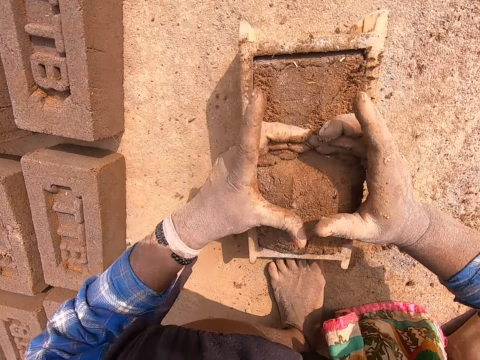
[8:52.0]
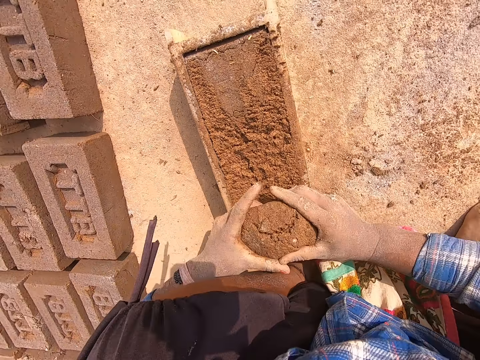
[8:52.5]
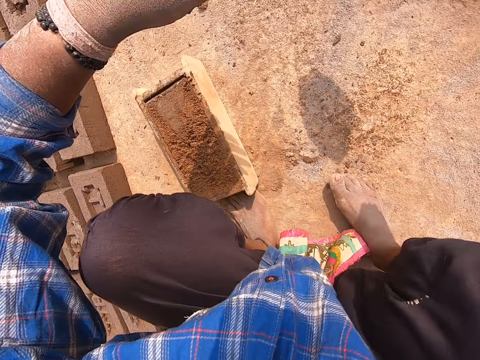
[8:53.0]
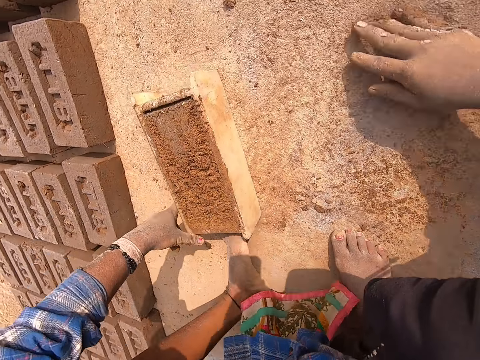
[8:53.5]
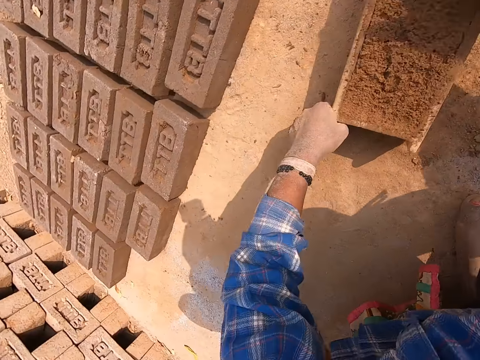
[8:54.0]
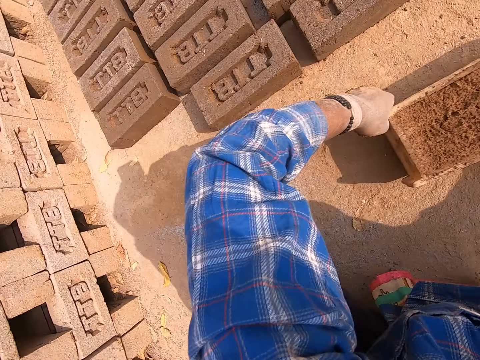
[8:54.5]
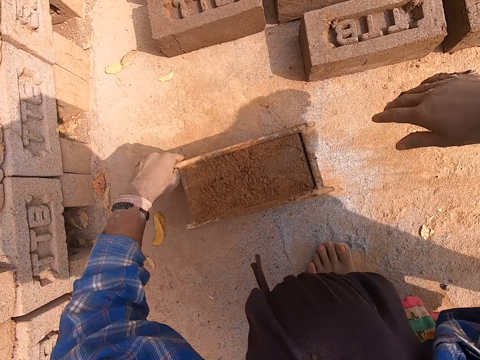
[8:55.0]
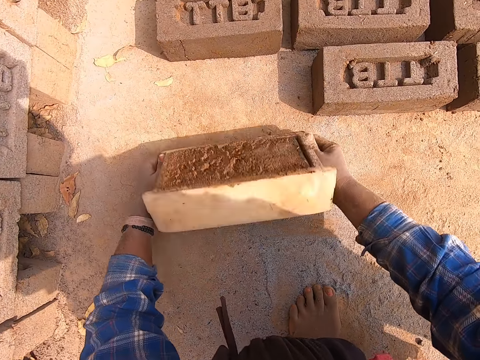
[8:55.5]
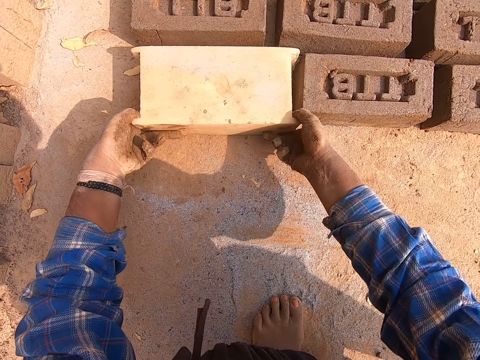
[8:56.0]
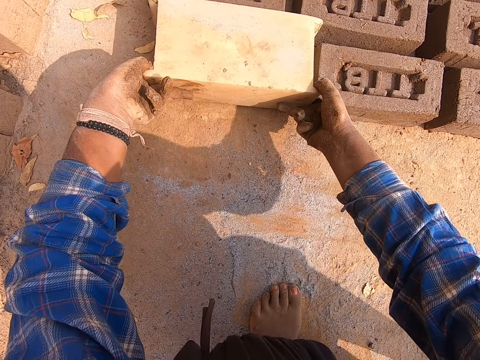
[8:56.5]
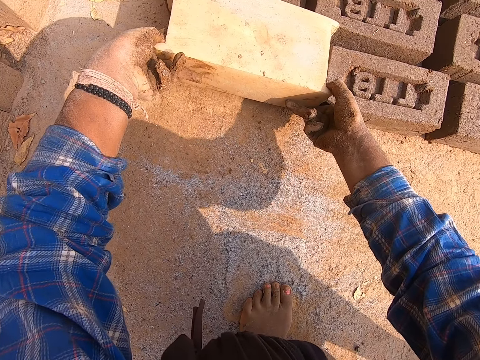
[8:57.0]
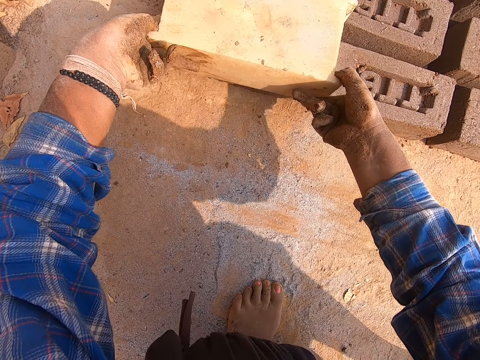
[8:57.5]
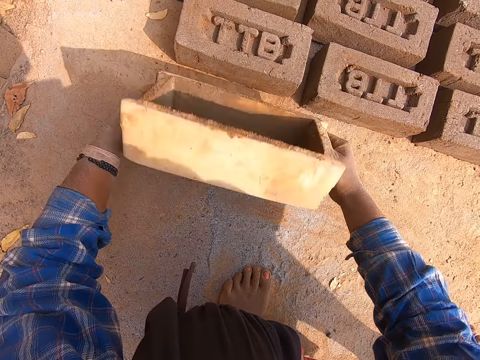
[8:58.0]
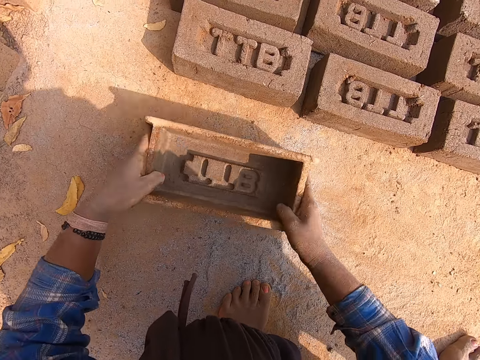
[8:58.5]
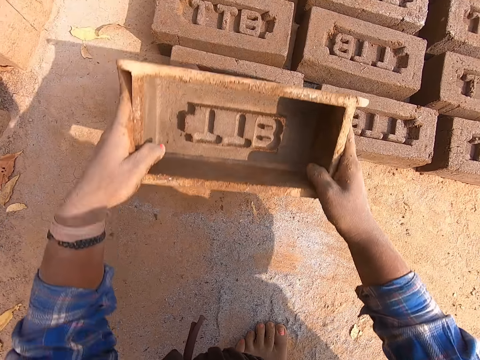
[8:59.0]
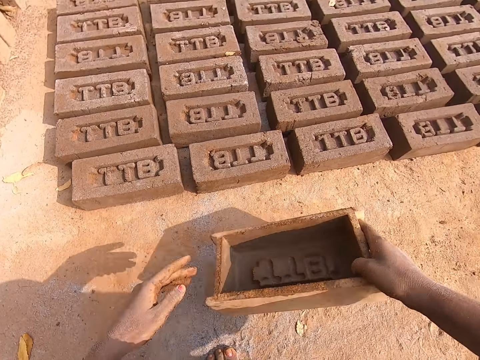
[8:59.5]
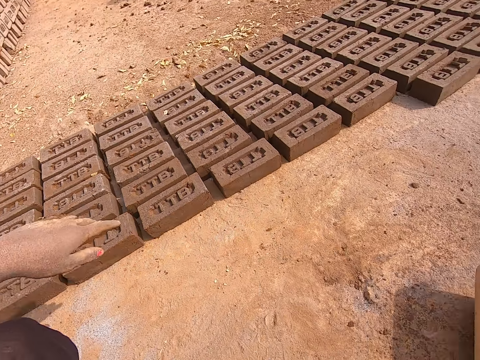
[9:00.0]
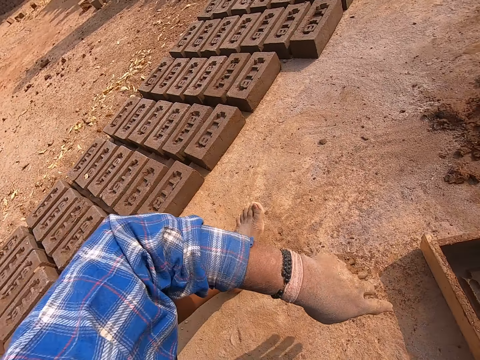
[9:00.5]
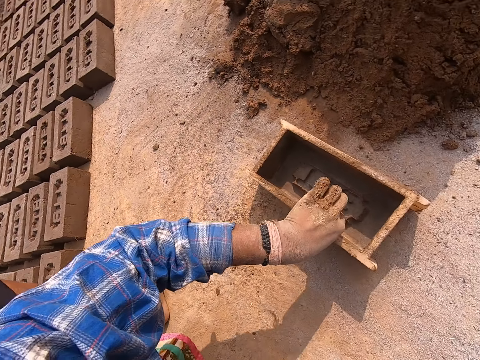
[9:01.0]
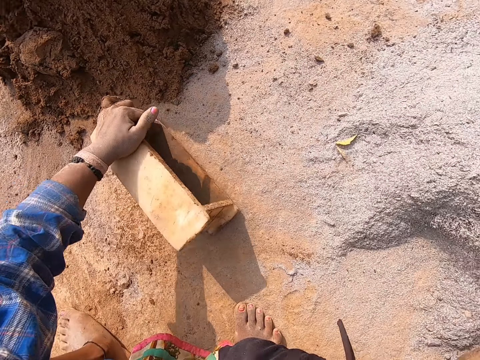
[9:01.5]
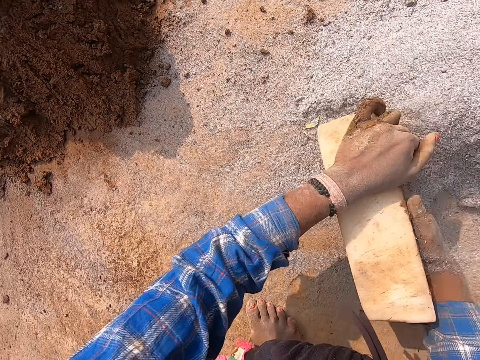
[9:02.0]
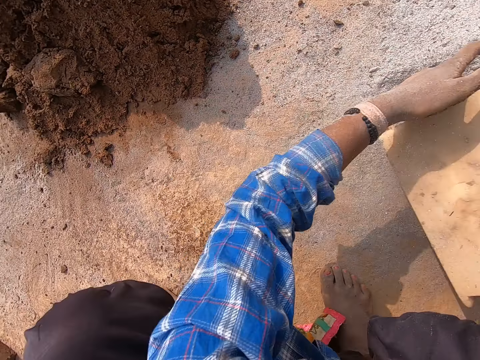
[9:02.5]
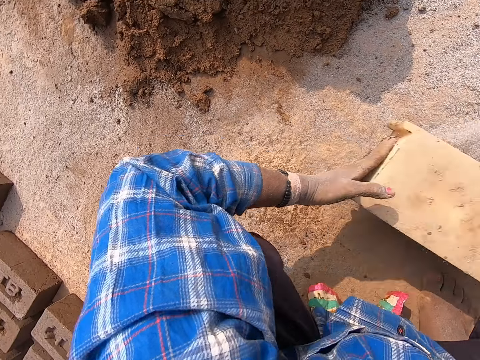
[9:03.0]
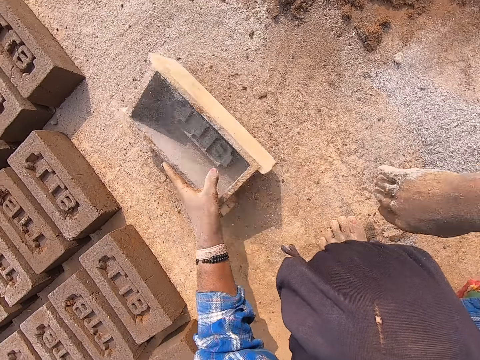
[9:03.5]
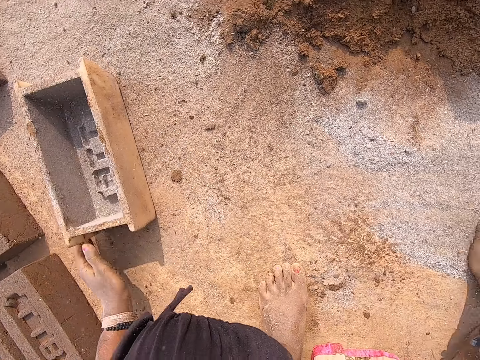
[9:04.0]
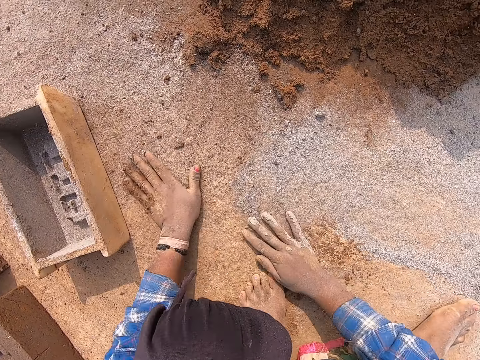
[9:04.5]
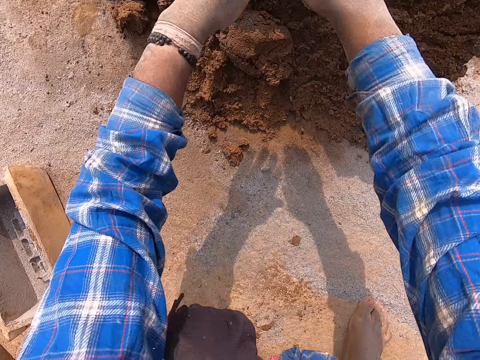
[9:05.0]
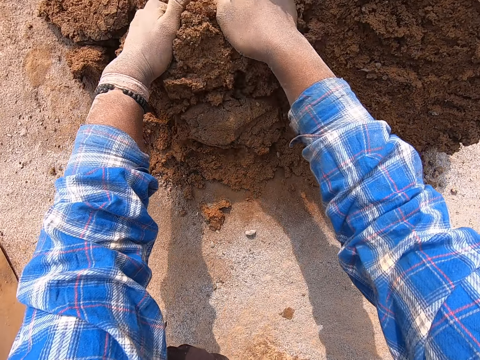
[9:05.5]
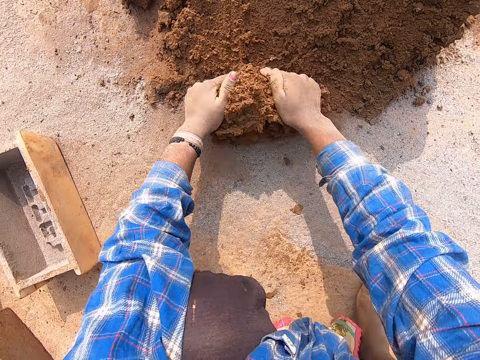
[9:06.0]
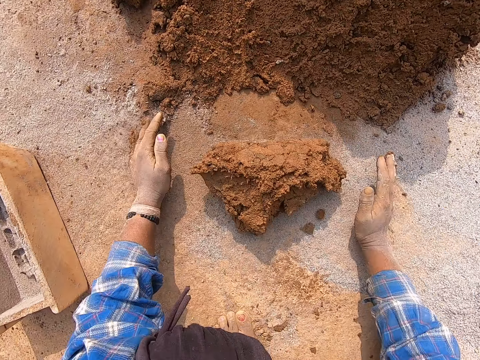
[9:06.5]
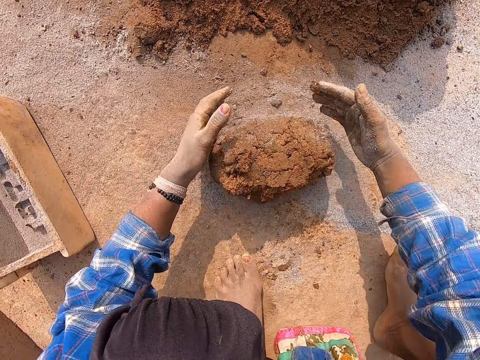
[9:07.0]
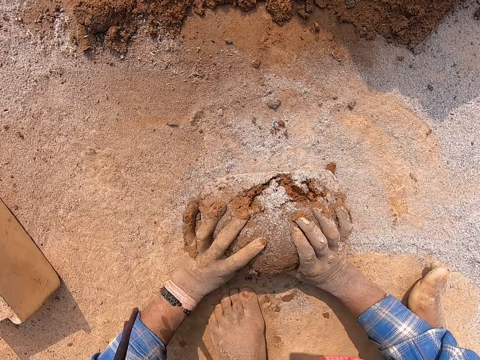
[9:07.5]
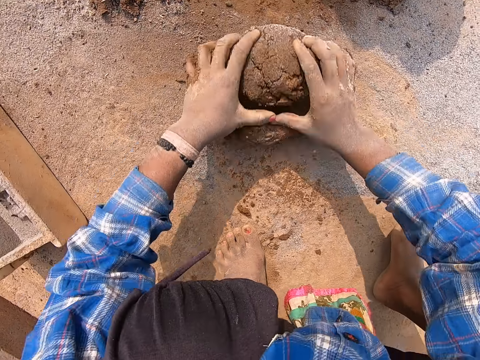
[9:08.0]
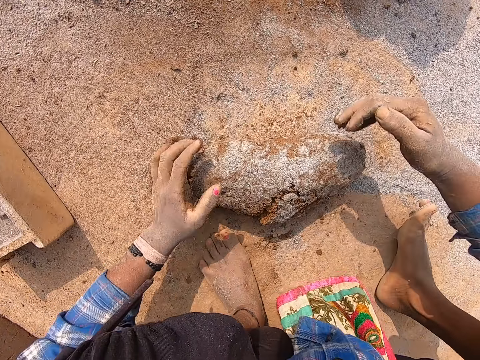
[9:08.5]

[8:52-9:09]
The camera wearer scrapes some mortar or sand from the wooden brick mould with both hands. He drops the mortar on the ground with his right hand. He rubs his right hand on the ground. He touches the mortar in the wooden brick mould with his right hand. He presses the sand on the brick mold. He drags the wooden brick mould on the ground with his left hand. He turns the wooden brick mould upside down with both hands. He puts down the brick. He removes the wooden brick mould from the brick with both hands. He drops the wooden brick mould on the ground with both hands. He picks up the wooden brick mould from the ground with both hands. He touches the brick with the wooden brick mould in both hands. He puts the brick mold on the brick. He puts down the brick mold. He hits the wooden brick mould on the ground with both hands. He lifts the brick mold. He drops the wooden brick mould on the ground with his right hand. He picks up the wooden brick mould on the ground with his left hand. He pushes the fine granite or cement on the ground with his right hand. He packs fine granite from the ground into the wooden brick mould in his left hand with his right hand. He hits the wooden brick mould on the ground with both hands. He pours out the fine granite in the wooden brick mould with both hands. He puts down the cement. He hits the wooden brick mould on the ground with both hands. He drops the wooden brick mould on the ground with both hands. He spreads fine granite on the ground with his right hand. He touches the ground with his left hand. He packs mortar from the heap of mortar on the ground with both hands. He touches the fine granite on the ground with both hands. He dusts the sand with cement. He rolls the mortar in the fine granite on the ground with both hands.

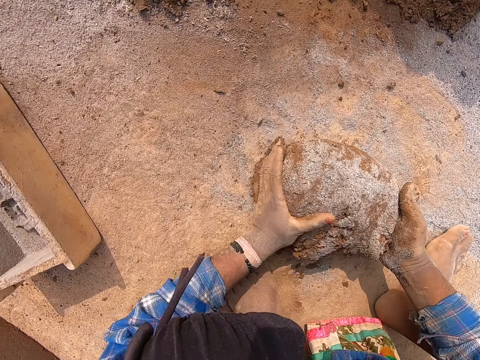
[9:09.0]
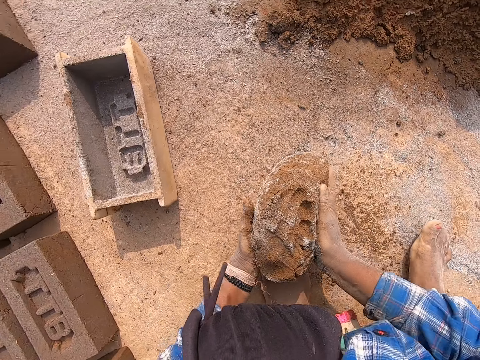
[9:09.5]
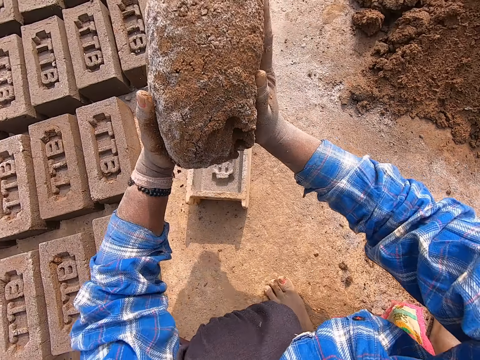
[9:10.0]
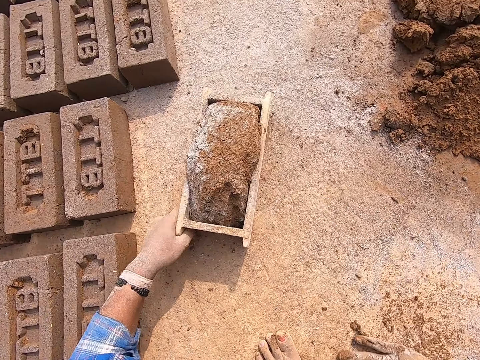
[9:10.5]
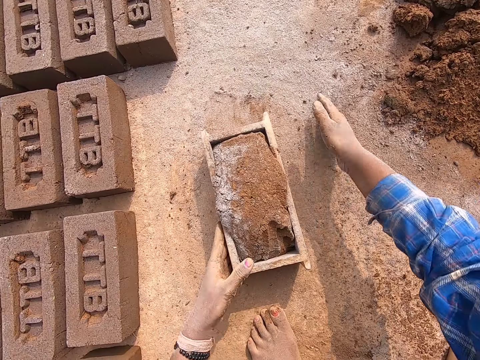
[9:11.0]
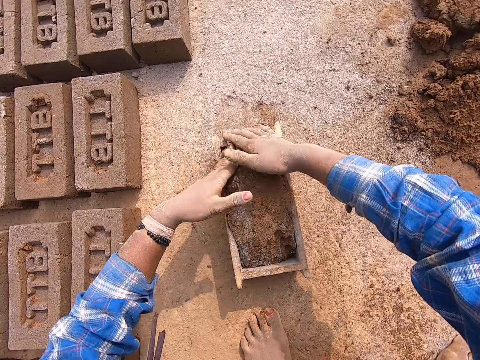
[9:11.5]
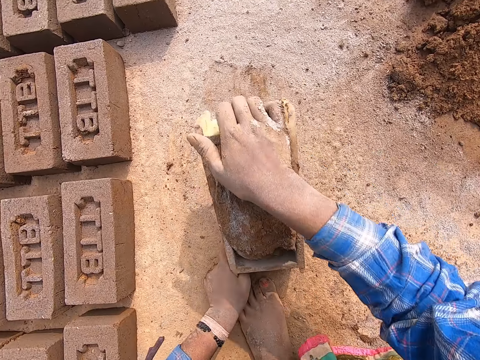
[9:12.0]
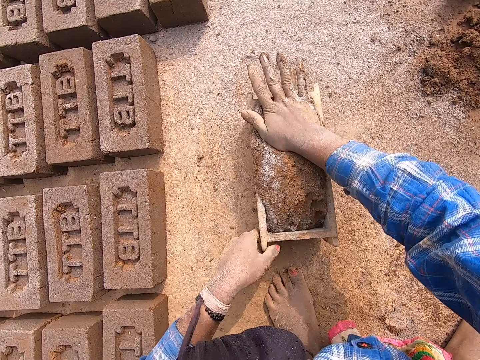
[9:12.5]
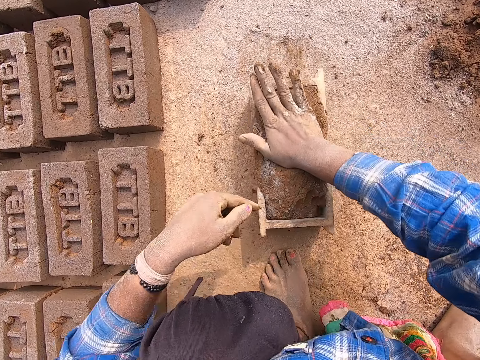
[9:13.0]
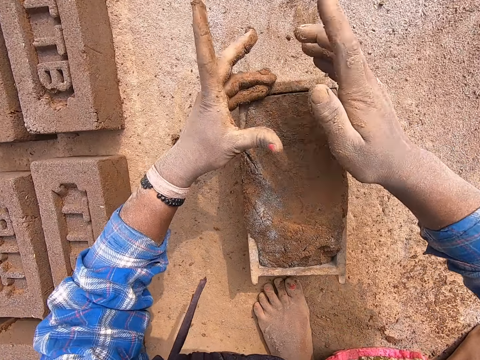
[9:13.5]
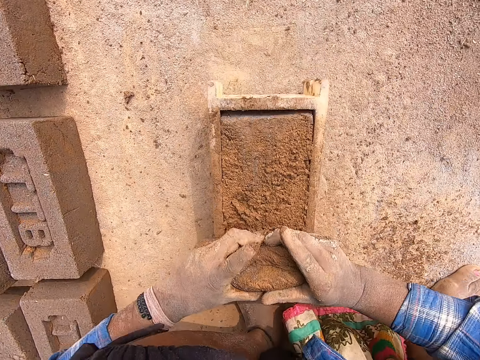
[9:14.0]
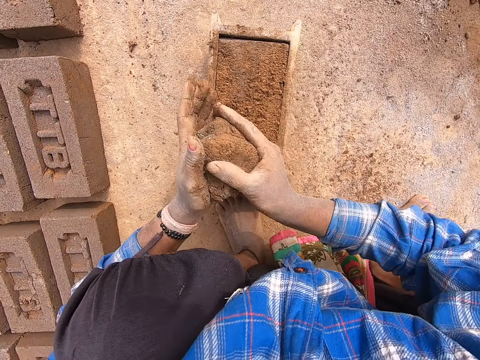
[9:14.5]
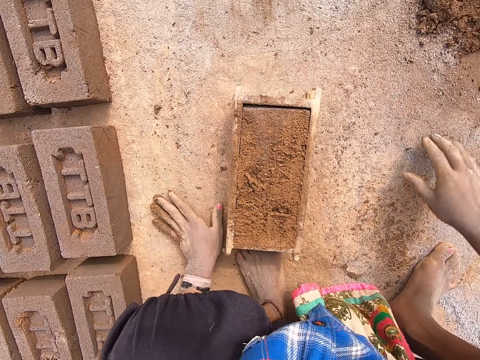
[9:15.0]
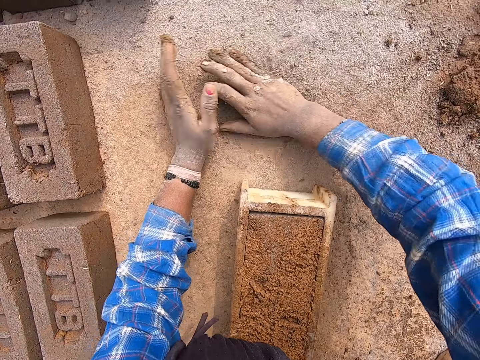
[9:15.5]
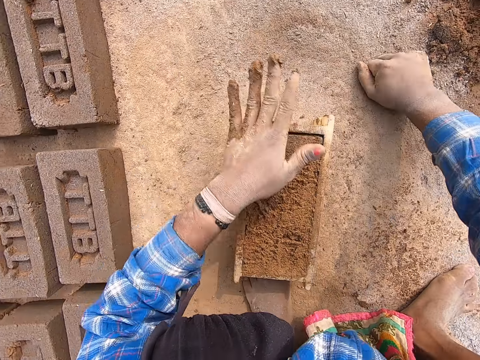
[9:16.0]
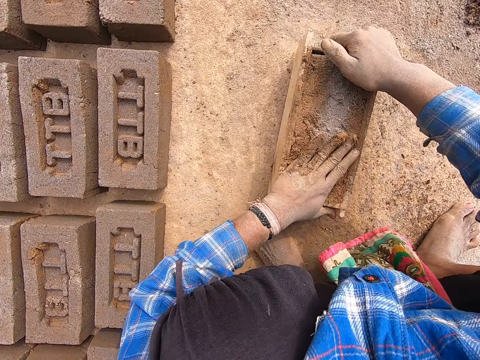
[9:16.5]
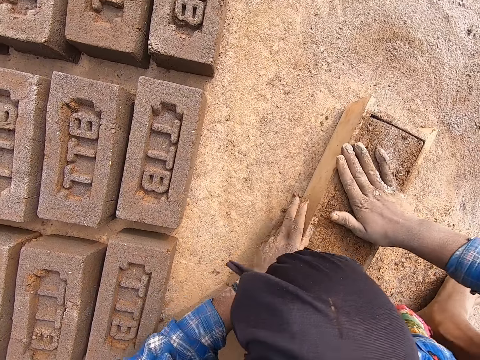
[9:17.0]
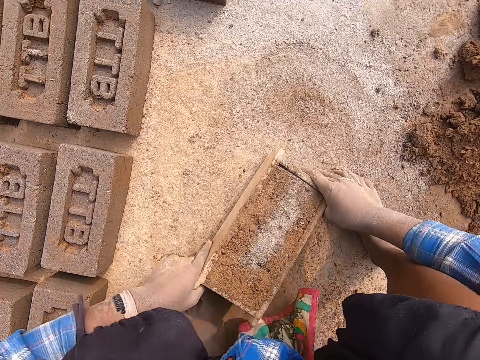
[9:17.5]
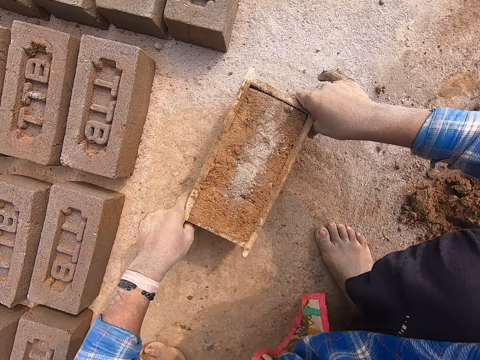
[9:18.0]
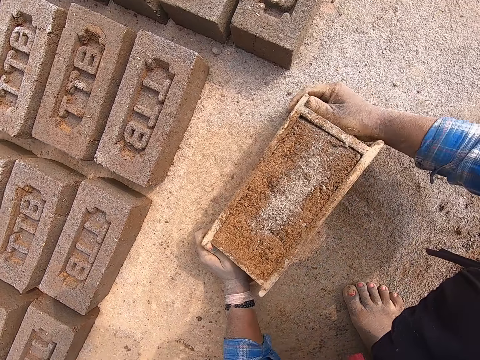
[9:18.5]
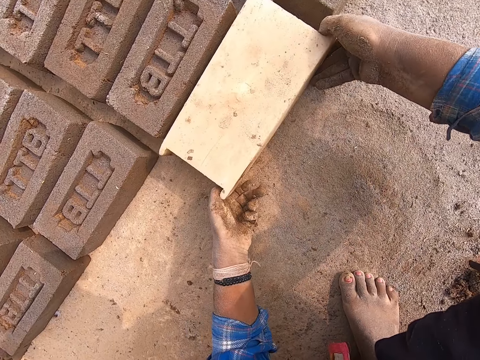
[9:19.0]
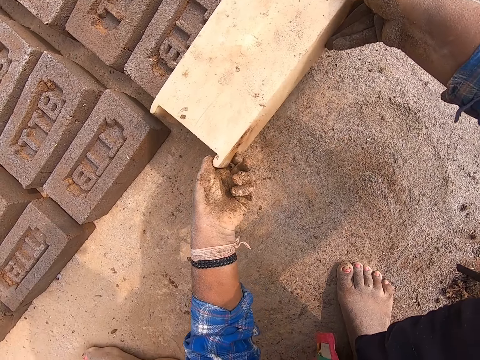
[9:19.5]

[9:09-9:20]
The camera wearer picks up the mortar on the ground with both hands. He hits the mortar in his left hand with his right hand. He drops the mortar into the wooden brick mould on the ground with both hands. He rubs his right hand on the ground. He drags the wooden brick mould on the ground with his left hand. He presses the mortar in the wooden brick mould with both hands. He raises the wooden brick mould from the ground with both hands. He hits the wooden brick mould on the ground with both hands. He scrapes some mortar from the wooden brick mould with both hands. He drops the mortar on the ground with his right hand. He rubs his hands on the ground. He packs some sand from the ground with his right hand. He sprinkles the sand in his right hand on the wet clay in the brick mold. He moves the brick mold with the wet clay from the ground with both hands. He puts the brick mold down. He turns the brick mold. He pours the brick from the brick mold on the ground with his hands.
